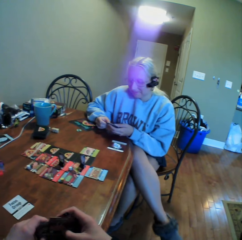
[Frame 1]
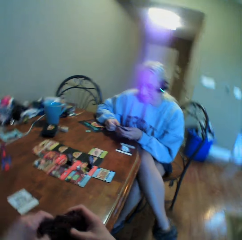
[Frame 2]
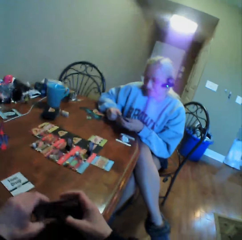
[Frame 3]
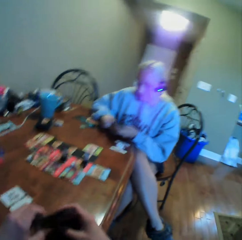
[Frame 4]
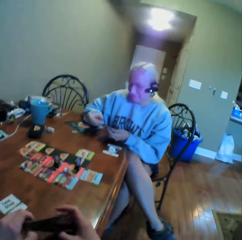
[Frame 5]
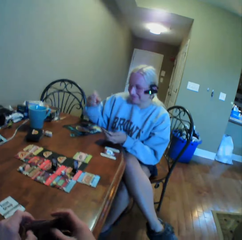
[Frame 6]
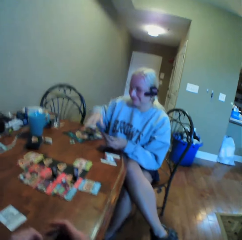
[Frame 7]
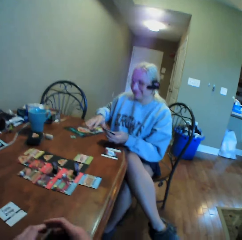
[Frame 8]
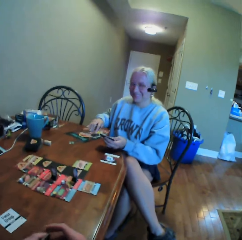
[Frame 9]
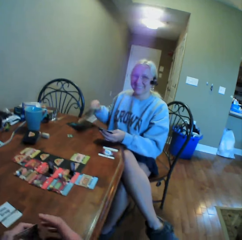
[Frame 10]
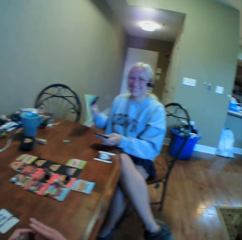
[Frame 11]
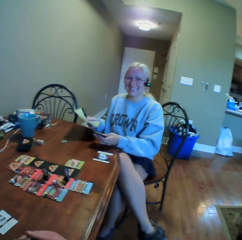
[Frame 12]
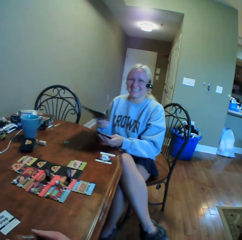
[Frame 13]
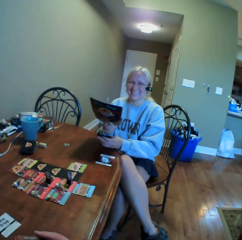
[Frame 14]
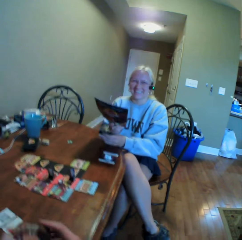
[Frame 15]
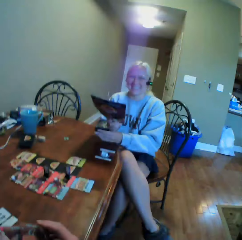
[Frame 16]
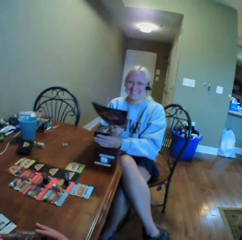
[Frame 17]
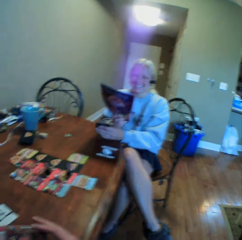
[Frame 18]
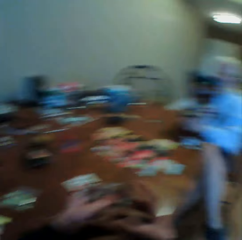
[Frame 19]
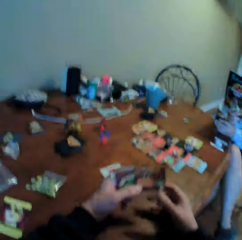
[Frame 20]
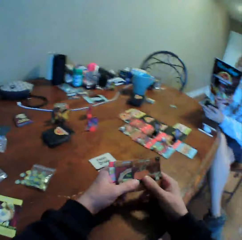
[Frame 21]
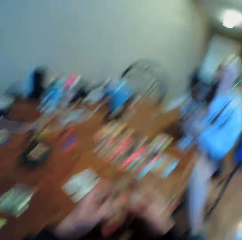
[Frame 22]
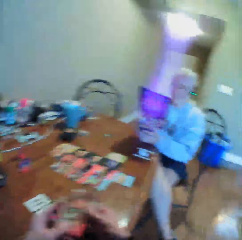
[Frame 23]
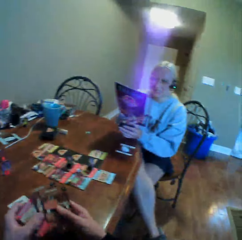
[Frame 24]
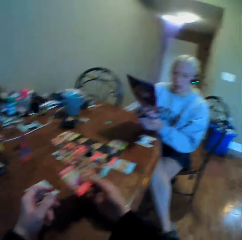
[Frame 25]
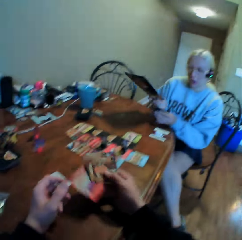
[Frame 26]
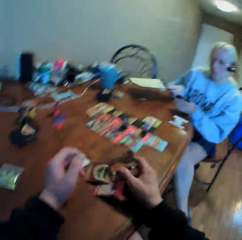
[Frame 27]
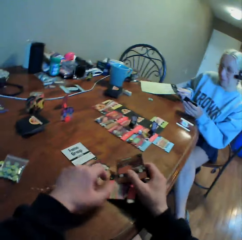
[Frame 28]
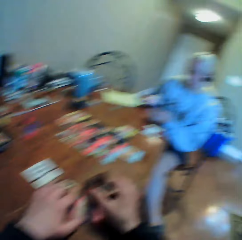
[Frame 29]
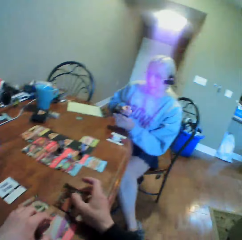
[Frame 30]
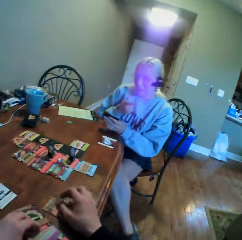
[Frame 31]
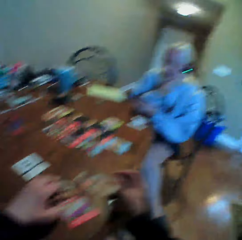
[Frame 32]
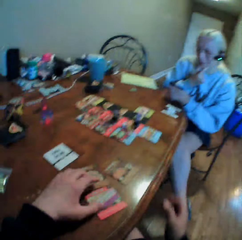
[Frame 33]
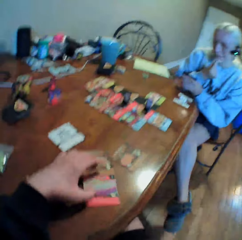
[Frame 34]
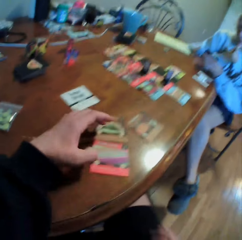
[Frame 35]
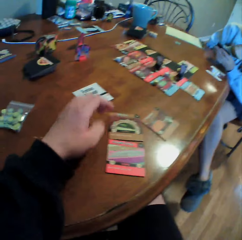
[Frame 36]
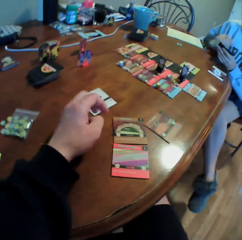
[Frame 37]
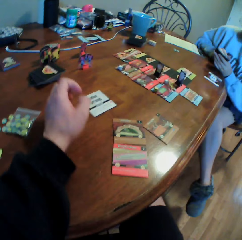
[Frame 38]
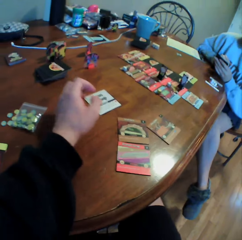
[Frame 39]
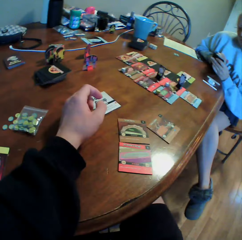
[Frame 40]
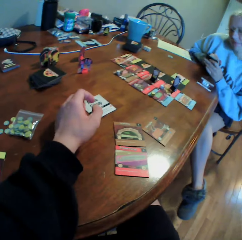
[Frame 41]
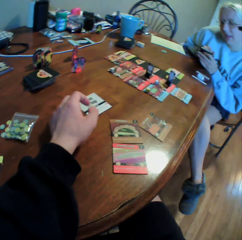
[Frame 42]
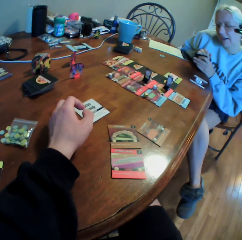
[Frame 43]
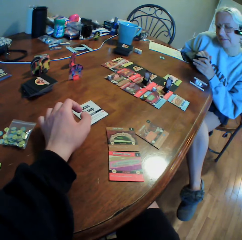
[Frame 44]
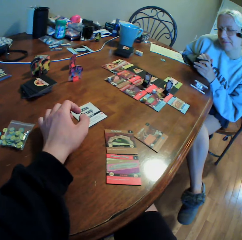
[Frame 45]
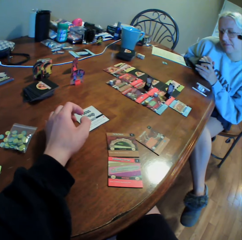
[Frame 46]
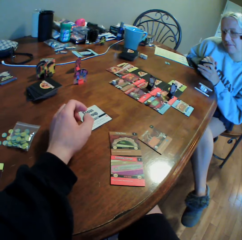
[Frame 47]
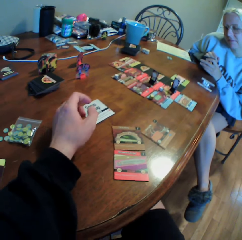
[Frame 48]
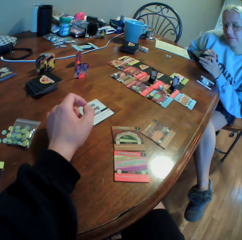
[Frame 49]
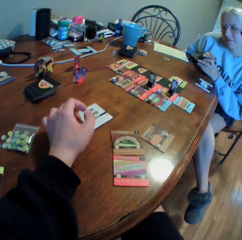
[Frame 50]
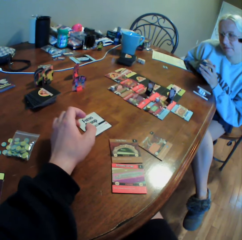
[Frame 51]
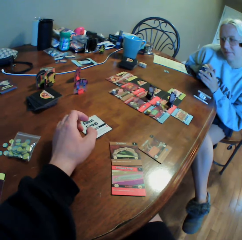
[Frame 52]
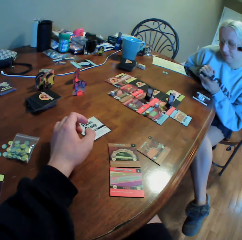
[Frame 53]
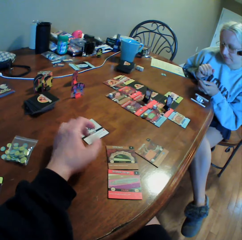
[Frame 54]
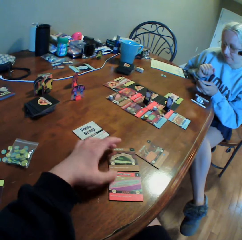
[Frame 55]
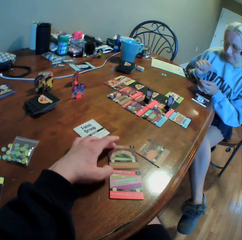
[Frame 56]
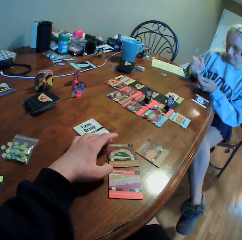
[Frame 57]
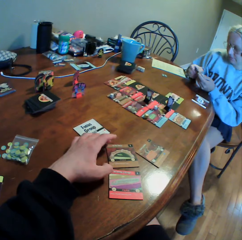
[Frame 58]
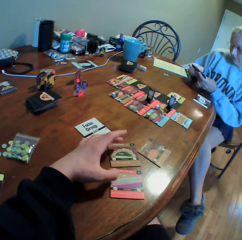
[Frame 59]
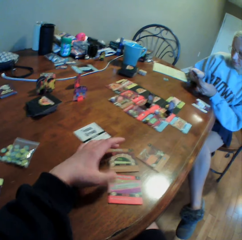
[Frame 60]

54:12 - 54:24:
The camera wearer looks around. A woman picks a book from the table. The camera wearer looks around. The woman reads the booklet. The camera wearer puts cards on the table. The woman puts the booklet on the table and touches her face. The camera wearer looks around. The woman holds cards. The camera wearer does something.

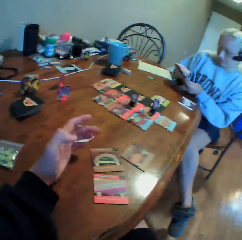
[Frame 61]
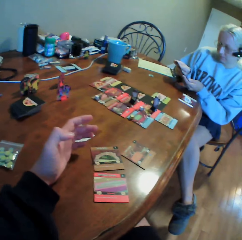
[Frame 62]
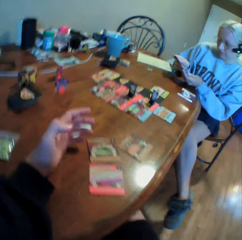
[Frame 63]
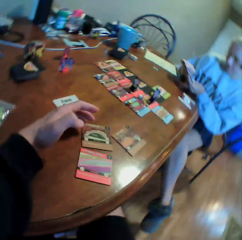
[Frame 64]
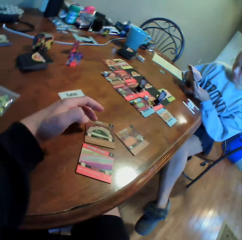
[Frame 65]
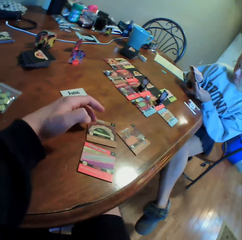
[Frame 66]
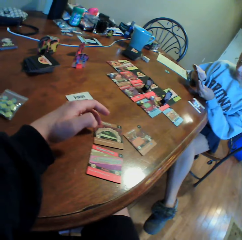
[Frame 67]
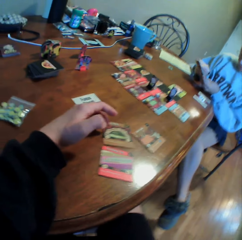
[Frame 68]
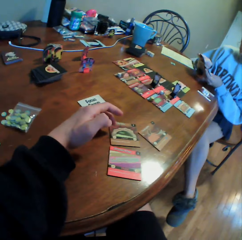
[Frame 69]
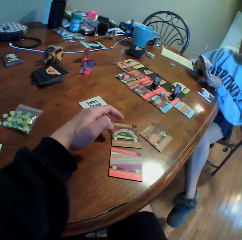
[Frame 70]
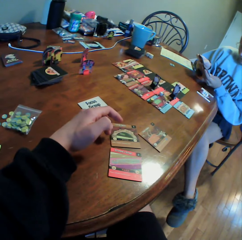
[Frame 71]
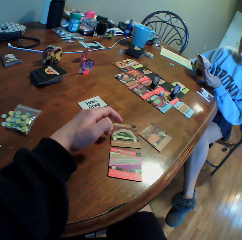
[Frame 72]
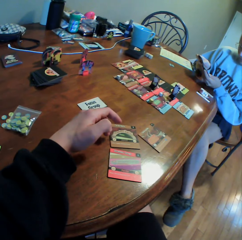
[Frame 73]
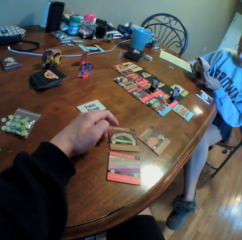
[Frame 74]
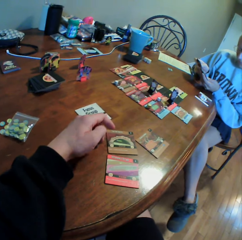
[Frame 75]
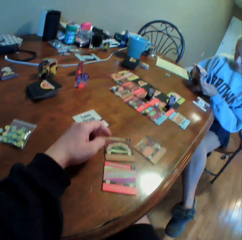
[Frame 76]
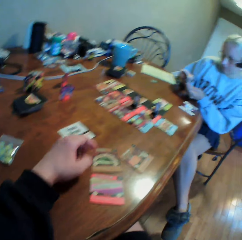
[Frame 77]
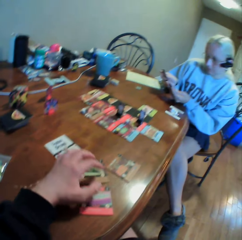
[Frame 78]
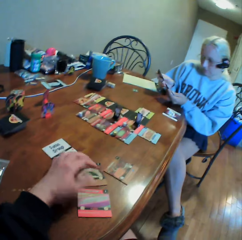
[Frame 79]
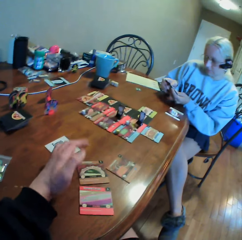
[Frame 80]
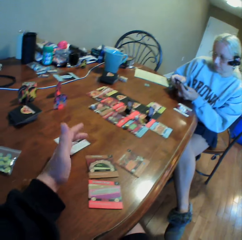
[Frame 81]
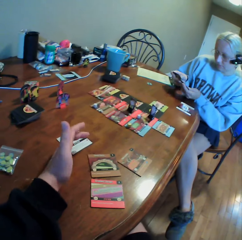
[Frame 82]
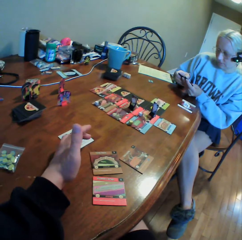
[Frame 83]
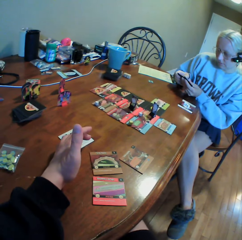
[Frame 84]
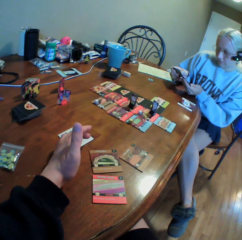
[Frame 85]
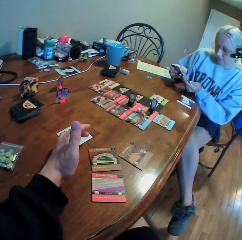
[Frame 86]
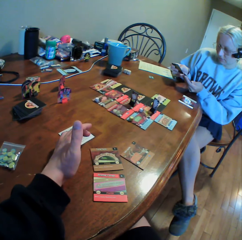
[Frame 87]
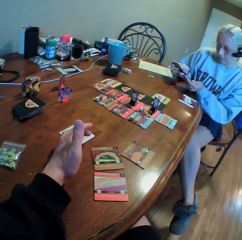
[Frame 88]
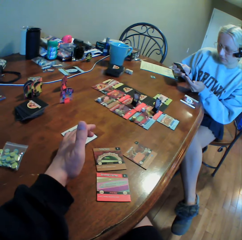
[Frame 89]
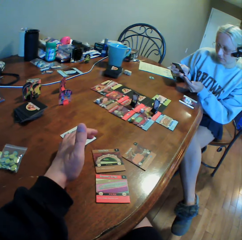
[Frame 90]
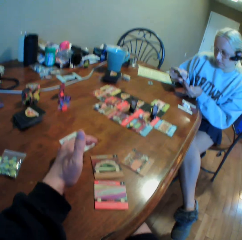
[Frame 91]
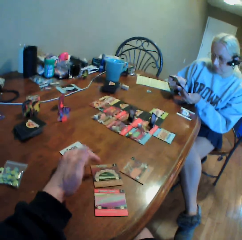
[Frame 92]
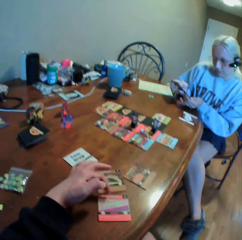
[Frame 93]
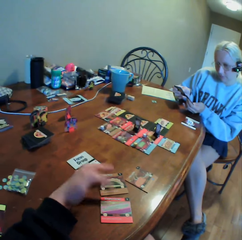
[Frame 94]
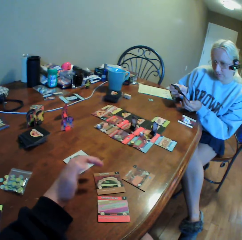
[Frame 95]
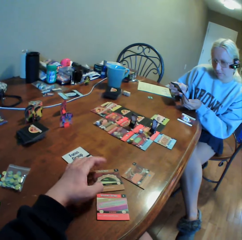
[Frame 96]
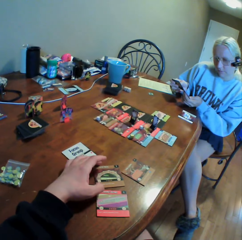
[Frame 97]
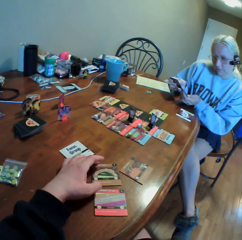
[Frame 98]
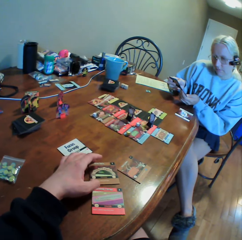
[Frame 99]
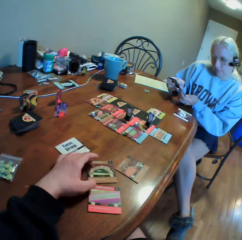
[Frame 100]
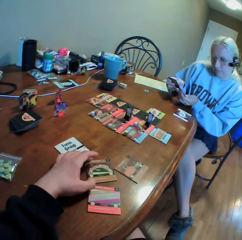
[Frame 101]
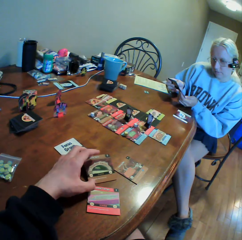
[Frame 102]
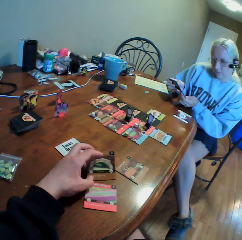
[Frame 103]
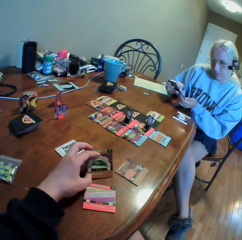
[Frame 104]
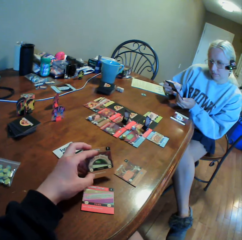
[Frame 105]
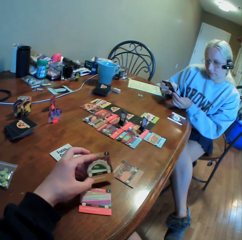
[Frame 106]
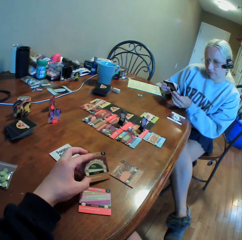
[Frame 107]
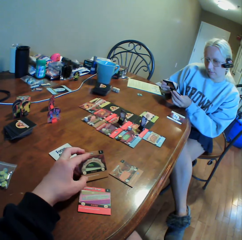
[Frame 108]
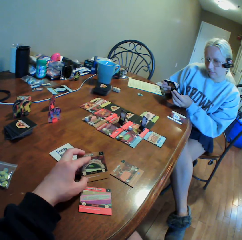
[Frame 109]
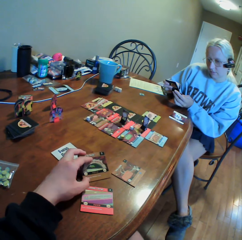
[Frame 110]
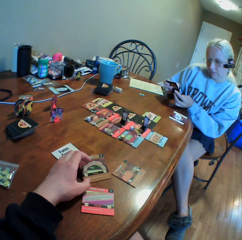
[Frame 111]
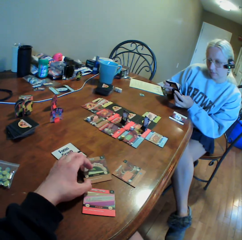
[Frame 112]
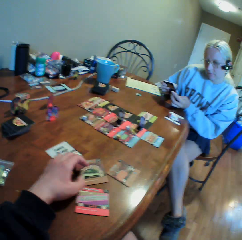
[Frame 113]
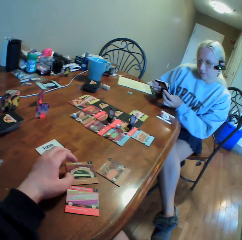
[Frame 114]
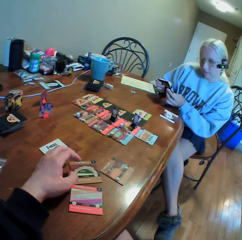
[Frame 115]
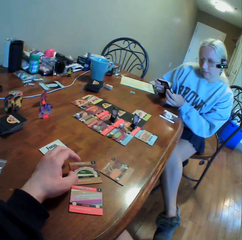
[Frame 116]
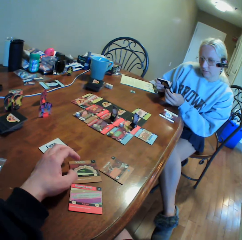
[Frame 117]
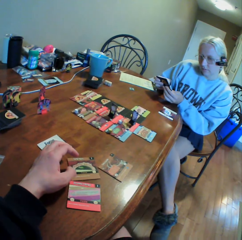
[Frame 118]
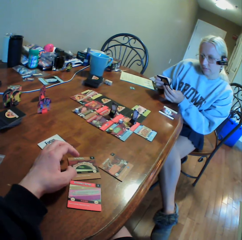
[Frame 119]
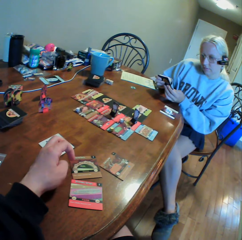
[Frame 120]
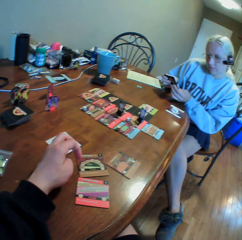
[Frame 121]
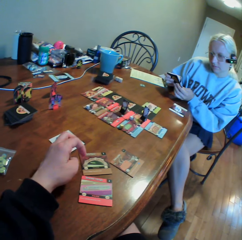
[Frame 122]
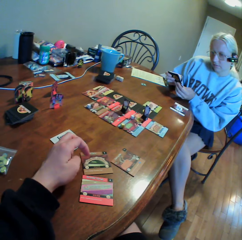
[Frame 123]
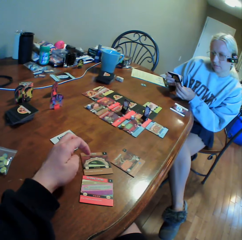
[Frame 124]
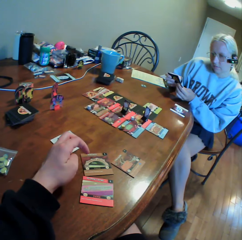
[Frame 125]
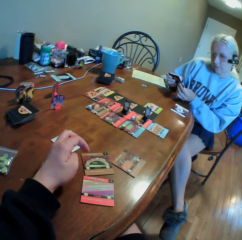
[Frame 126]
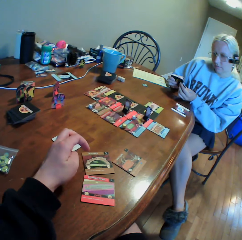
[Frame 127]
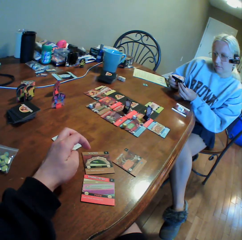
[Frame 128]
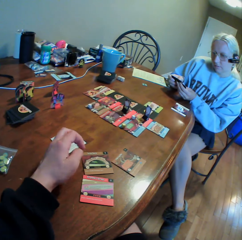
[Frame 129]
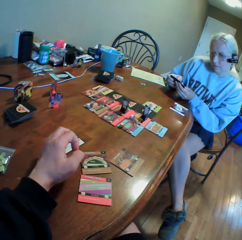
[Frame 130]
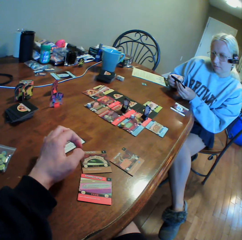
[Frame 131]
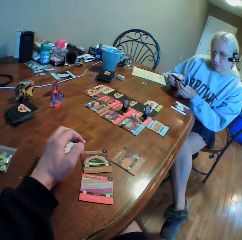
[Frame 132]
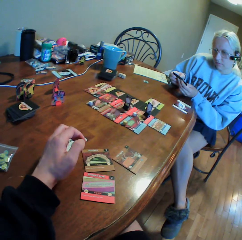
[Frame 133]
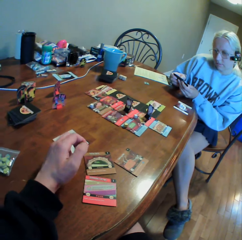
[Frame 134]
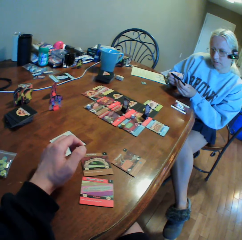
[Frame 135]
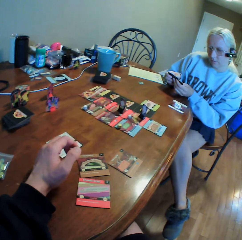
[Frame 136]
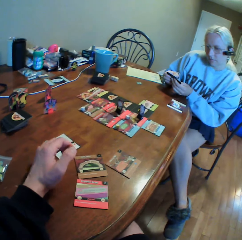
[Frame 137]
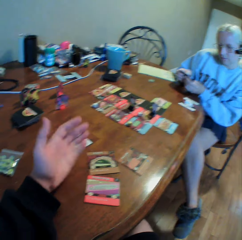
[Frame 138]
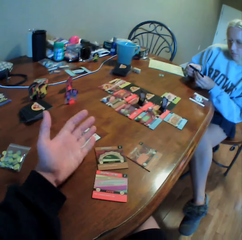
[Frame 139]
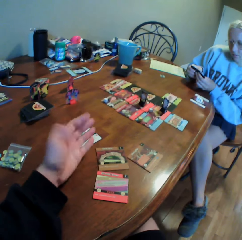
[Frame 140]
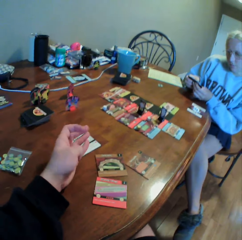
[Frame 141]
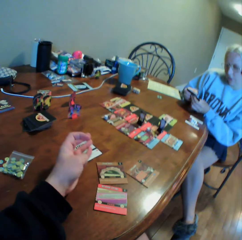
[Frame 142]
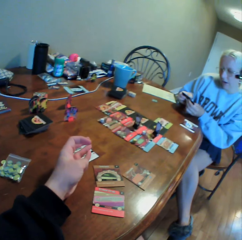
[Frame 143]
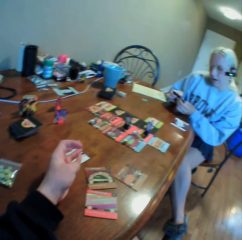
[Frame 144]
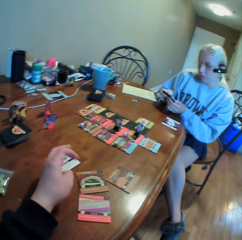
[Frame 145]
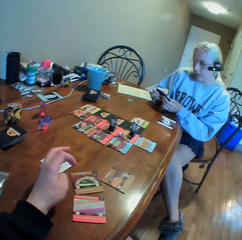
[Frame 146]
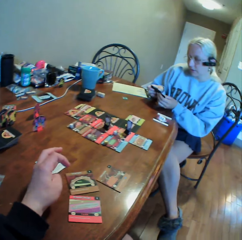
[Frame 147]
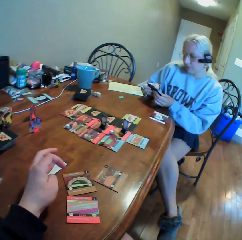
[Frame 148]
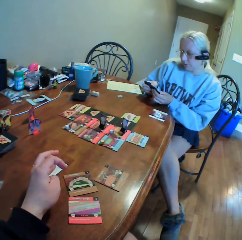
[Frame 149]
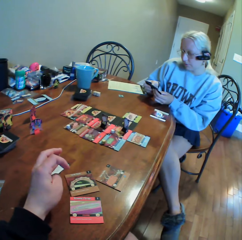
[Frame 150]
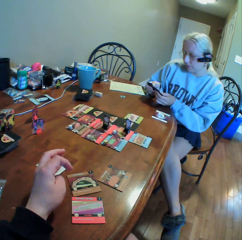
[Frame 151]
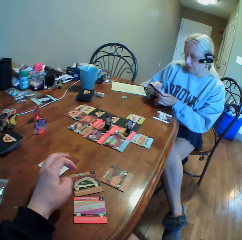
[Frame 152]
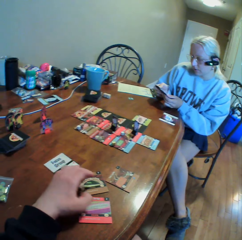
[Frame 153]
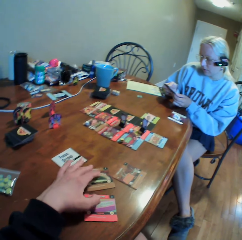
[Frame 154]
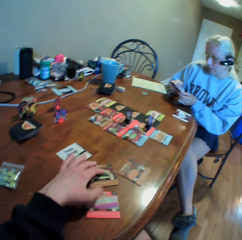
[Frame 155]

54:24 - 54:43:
The camera wearer moves a hand. He moves the cards on the table. He looks around. A woman holds the cards with both hands. The camera wearer moves a hand. The woman moves the cards. The camera wearer looks around. The woman counts the cards in her hands. The camera wearer moves a hand, moves the cards on the table, holds a card on the table, places the cards on the table and looks around. The woman holds the card with both hands. The camera wearer moves a hand. He looks at his hand and looks around.
